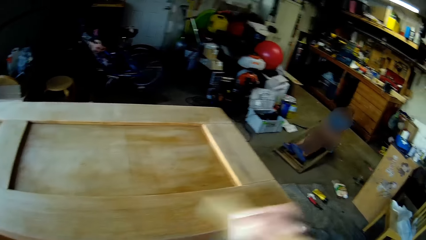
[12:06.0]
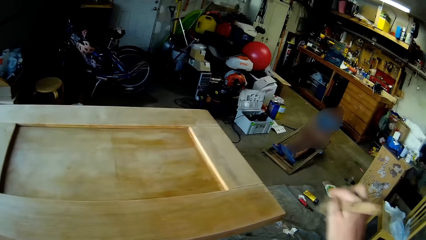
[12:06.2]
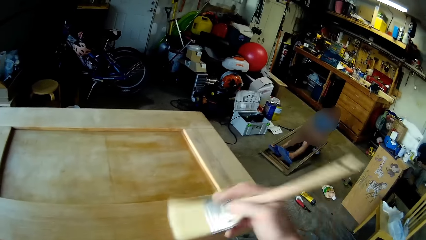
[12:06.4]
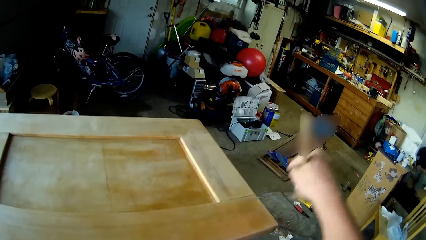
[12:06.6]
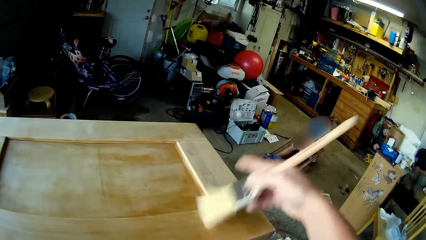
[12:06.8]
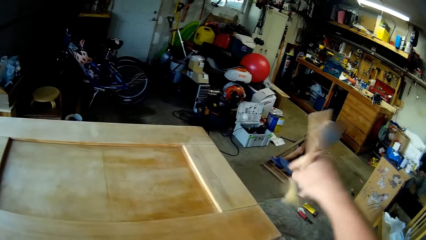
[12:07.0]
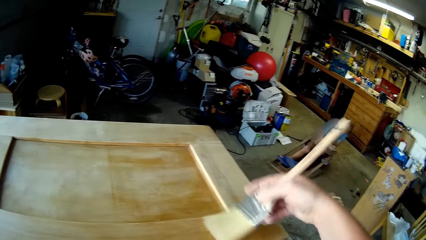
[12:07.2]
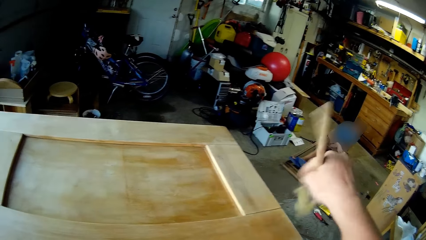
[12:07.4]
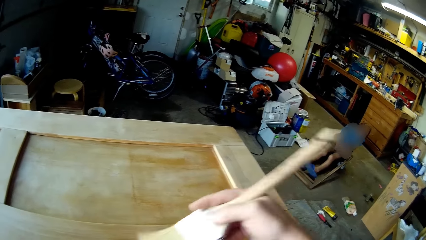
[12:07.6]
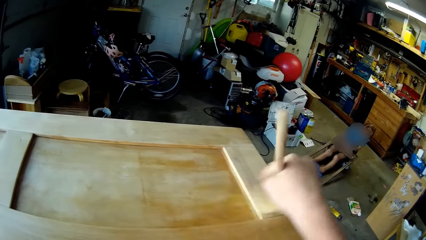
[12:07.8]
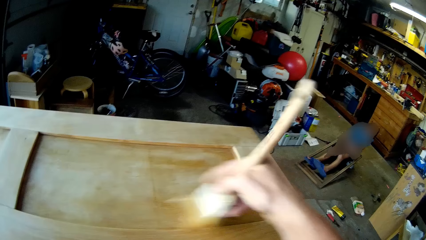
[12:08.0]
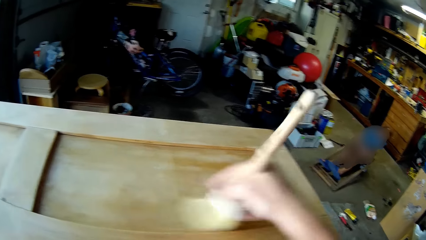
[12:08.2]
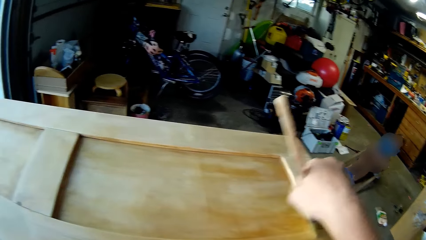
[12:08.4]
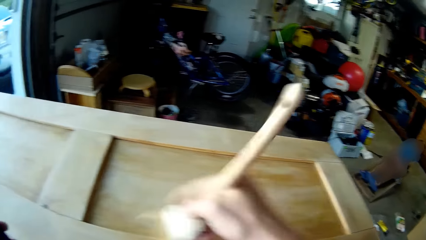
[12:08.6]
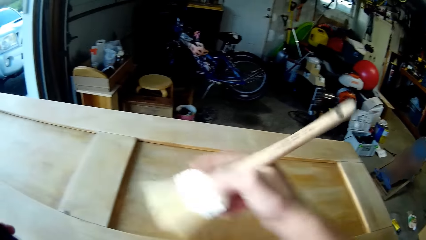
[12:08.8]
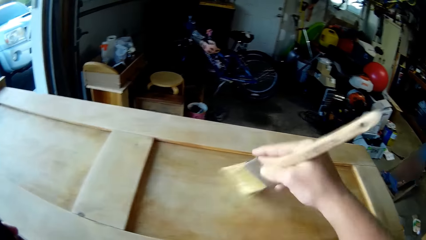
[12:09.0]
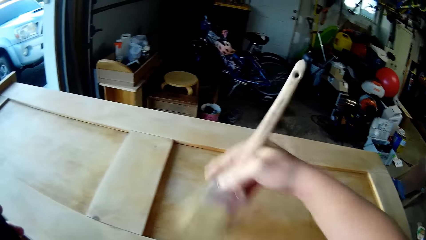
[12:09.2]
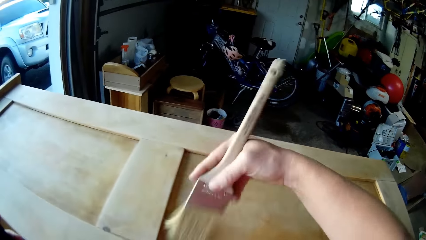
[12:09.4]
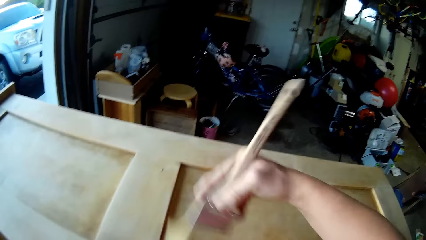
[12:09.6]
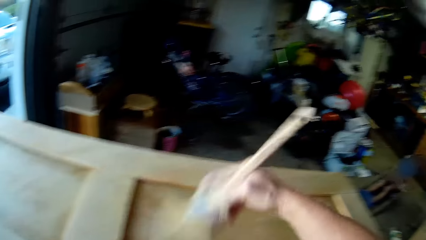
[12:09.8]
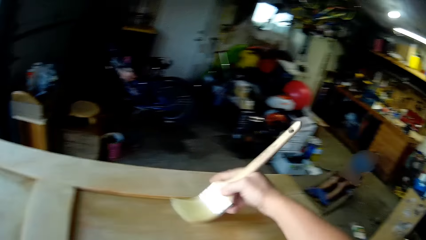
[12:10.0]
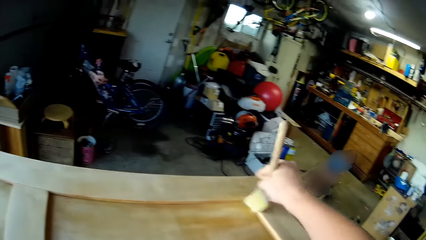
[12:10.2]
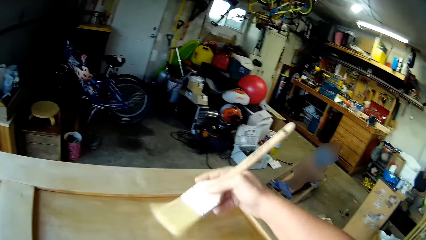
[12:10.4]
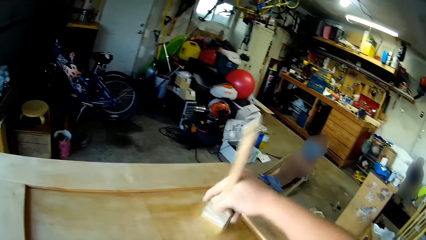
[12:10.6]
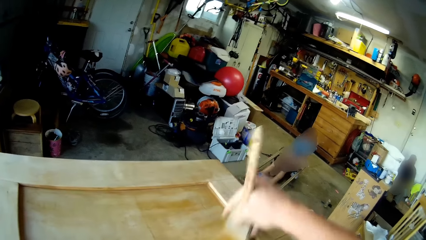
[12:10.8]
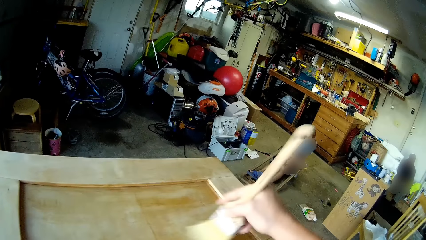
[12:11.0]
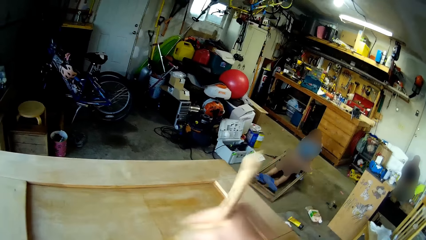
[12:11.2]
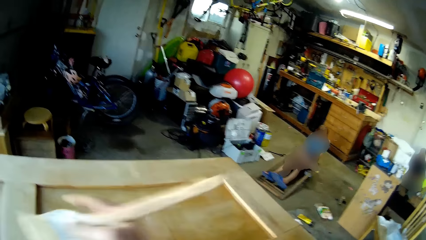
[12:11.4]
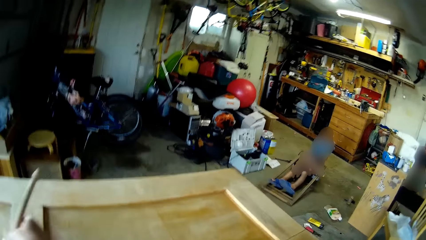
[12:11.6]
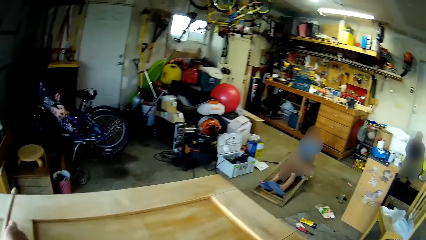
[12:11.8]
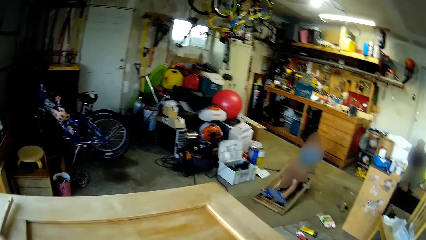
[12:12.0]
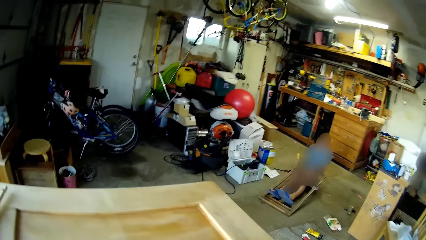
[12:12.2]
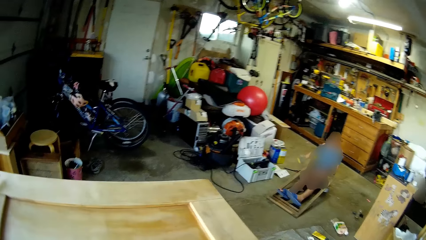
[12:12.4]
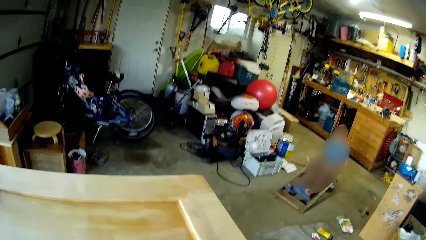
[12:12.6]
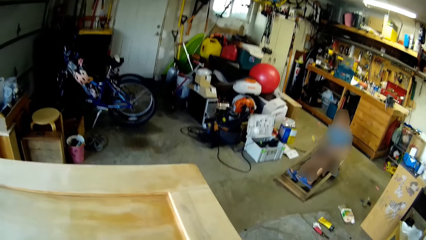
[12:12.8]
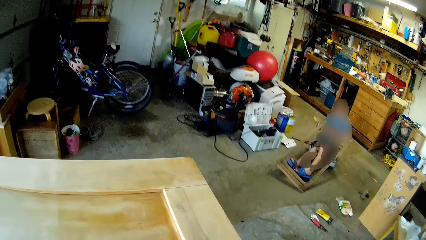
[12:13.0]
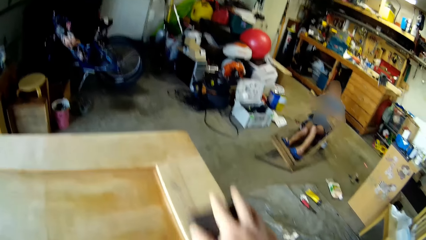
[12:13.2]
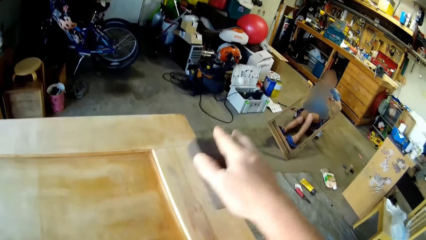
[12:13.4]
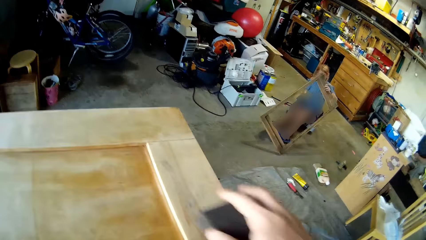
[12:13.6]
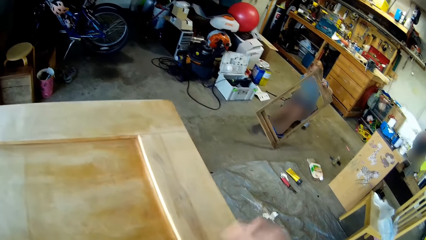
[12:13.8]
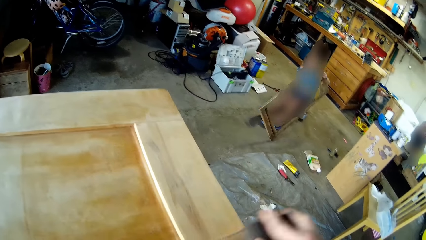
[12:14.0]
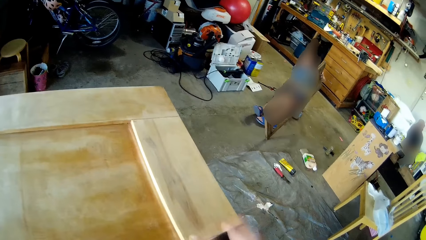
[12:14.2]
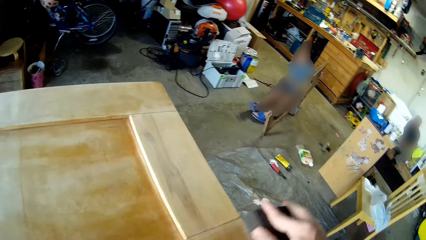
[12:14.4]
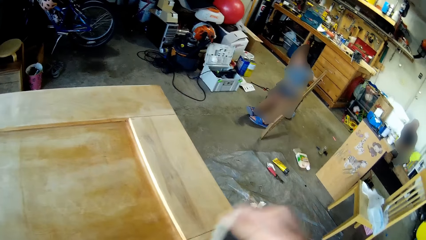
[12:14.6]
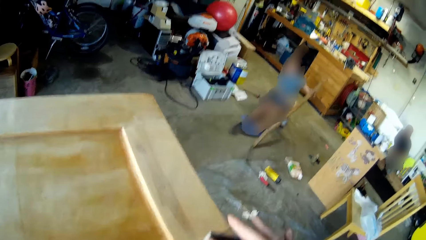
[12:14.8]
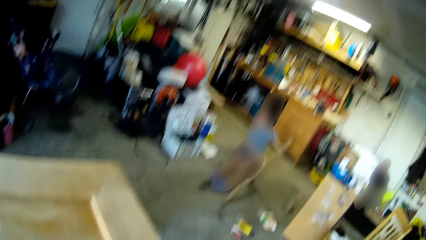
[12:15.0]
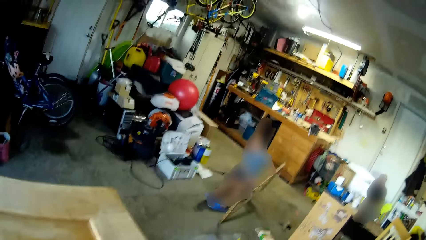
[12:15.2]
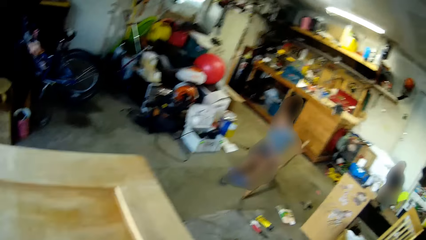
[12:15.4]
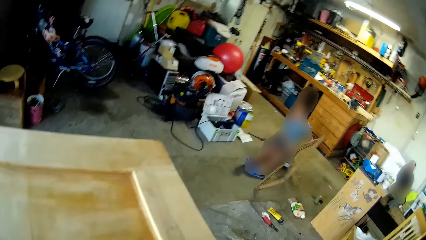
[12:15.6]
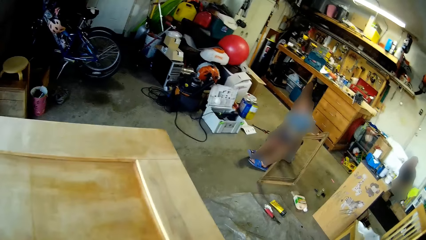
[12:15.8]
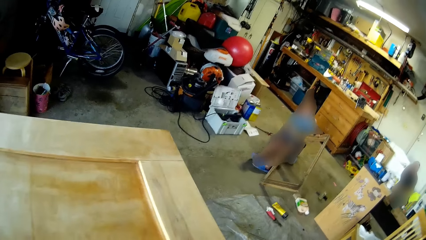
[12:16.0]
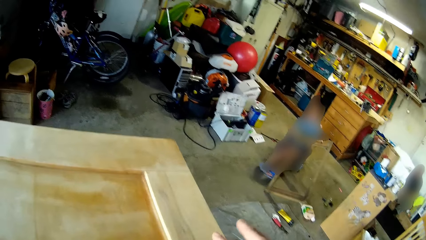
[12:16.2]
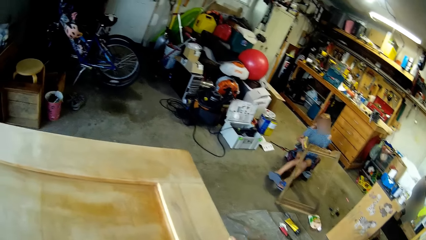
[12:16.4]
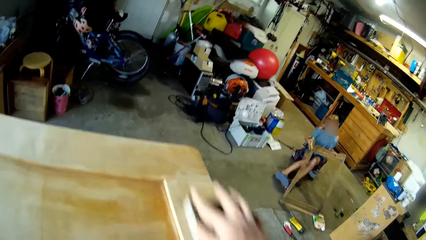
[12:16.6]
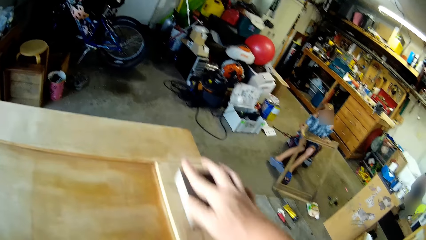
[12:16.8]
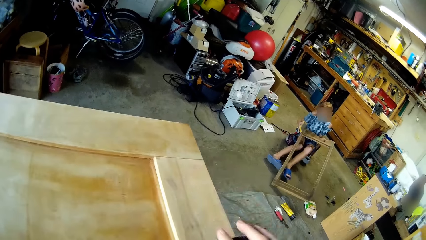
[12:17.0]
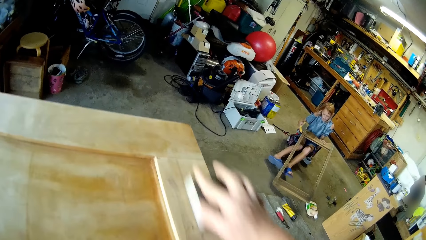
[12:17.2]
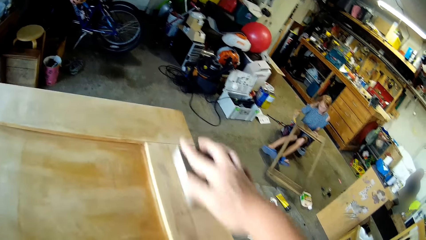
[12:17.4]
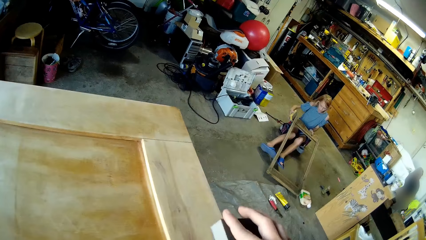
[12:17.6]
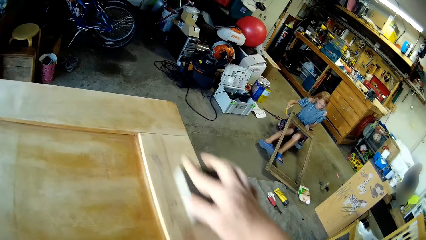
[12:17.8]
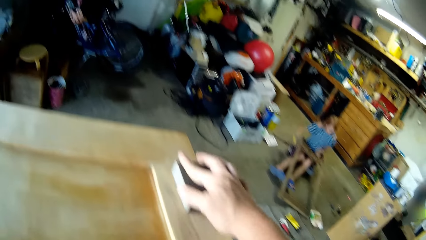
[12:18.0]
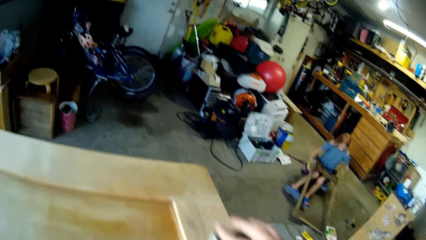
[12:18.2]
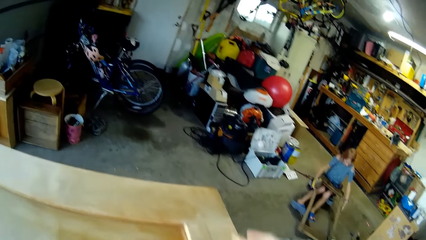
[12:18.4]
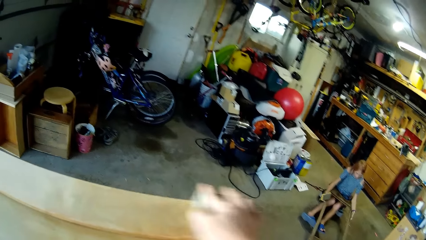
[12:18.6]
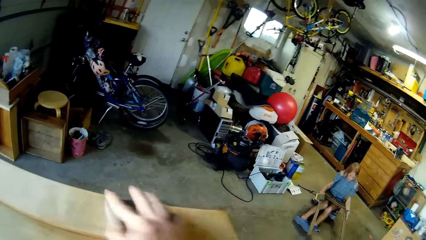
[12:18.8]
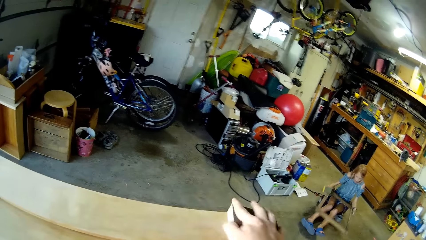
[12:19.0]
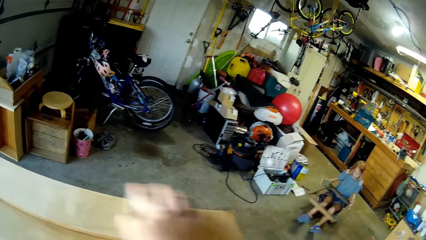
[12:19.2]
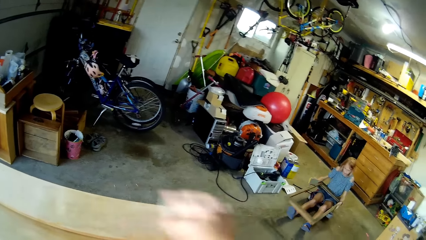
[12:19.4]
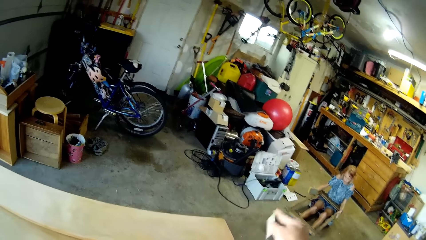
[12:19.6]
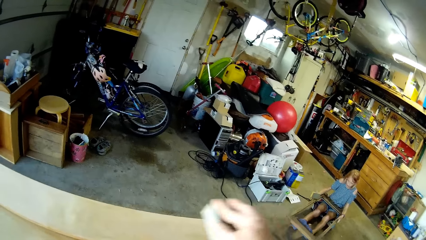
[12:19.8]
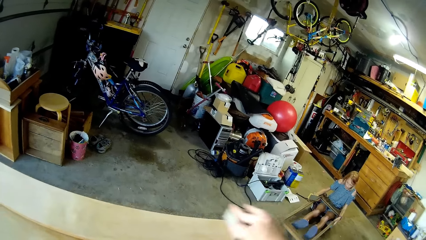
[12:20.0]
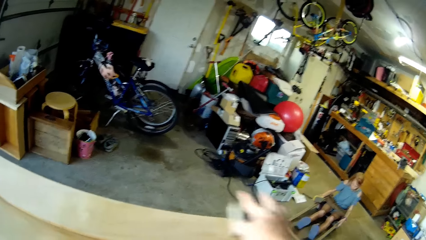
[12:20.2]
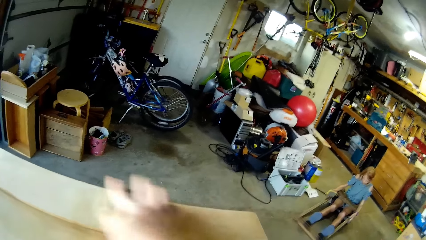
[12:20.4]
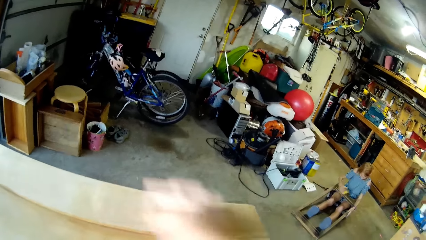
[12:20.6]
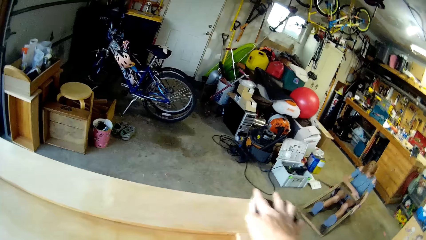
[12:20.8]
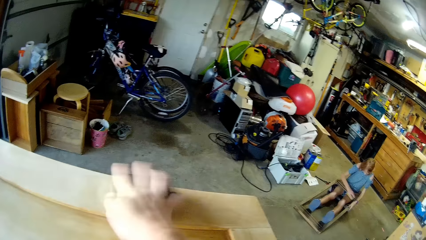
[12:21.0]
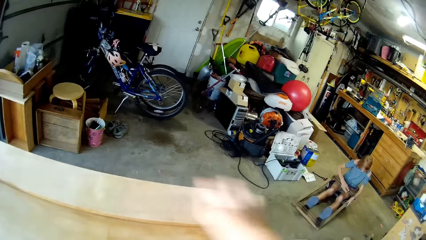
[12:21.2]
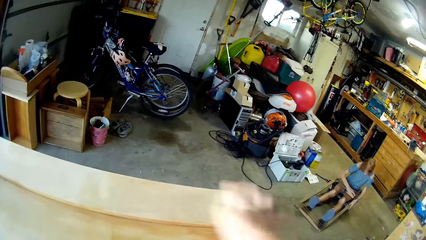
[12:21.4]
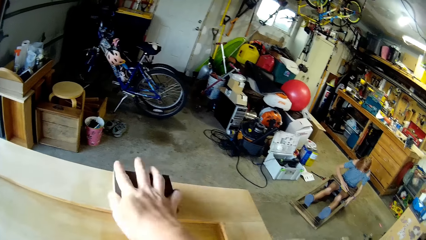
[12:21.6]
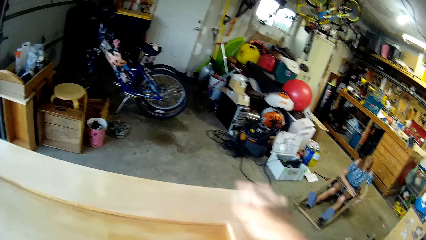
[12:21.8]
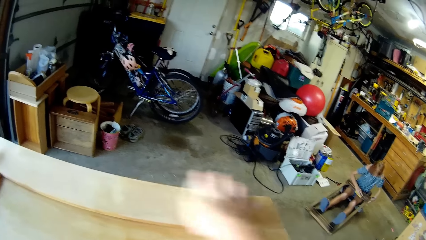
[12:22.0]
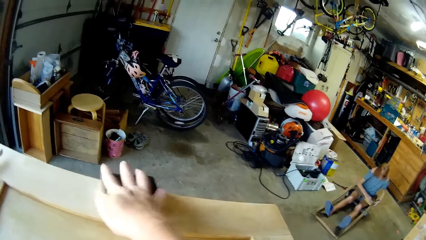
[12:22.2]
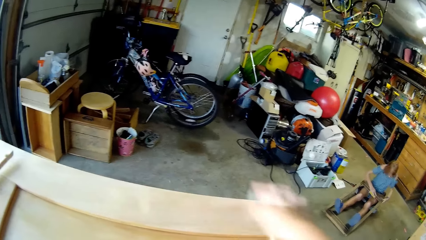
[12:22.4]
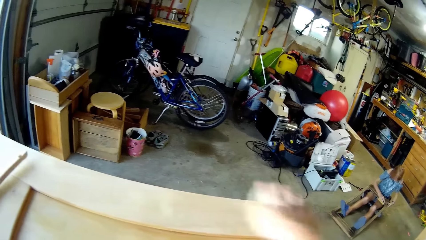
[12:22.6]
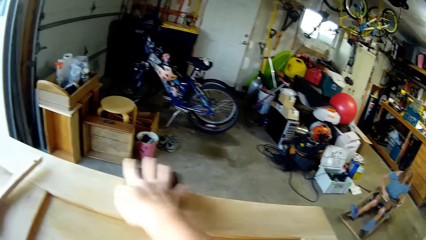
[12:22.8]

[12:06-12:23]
The camera wearer smoothens a wood furniture with sandpaper.
